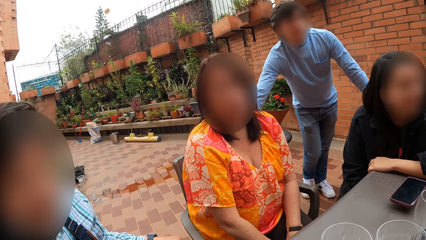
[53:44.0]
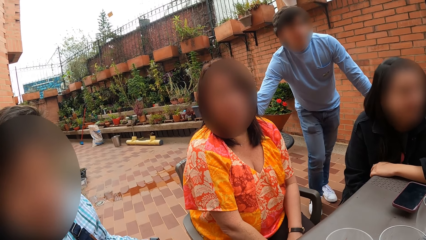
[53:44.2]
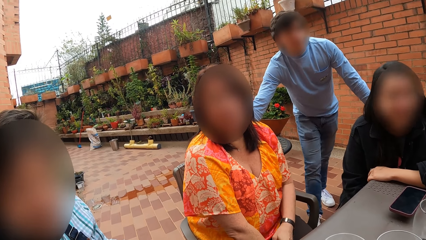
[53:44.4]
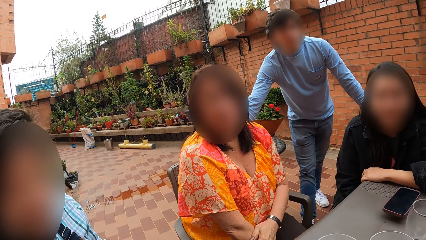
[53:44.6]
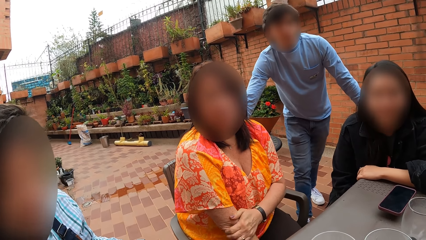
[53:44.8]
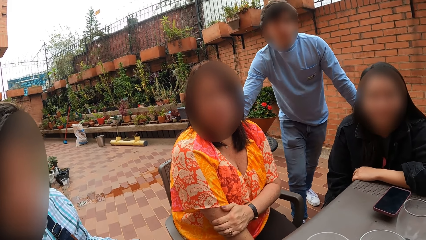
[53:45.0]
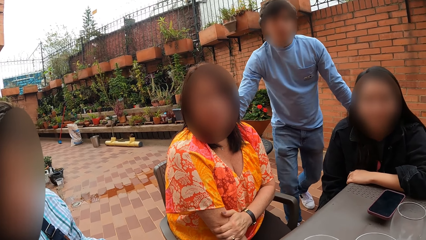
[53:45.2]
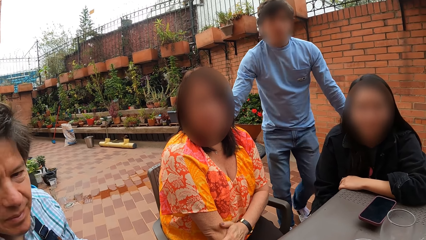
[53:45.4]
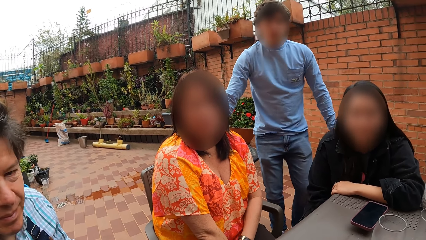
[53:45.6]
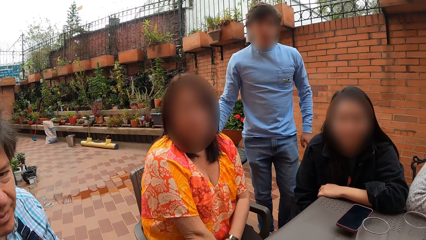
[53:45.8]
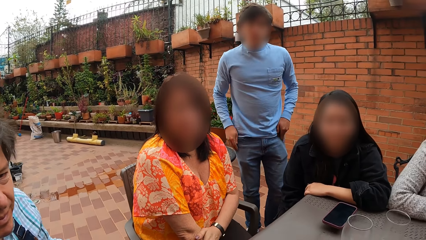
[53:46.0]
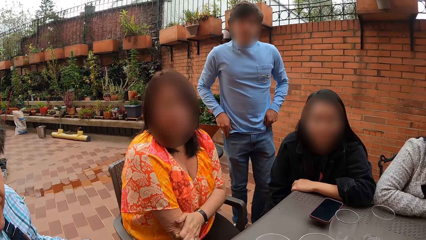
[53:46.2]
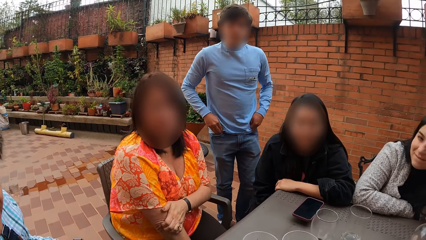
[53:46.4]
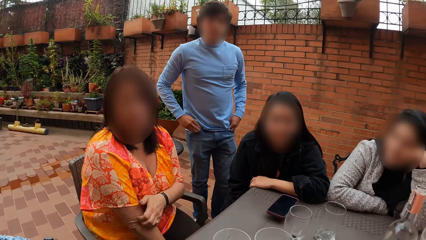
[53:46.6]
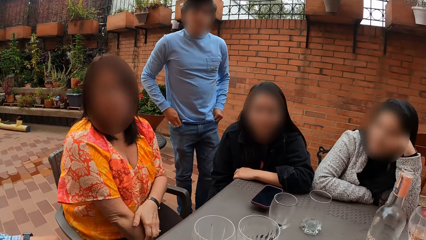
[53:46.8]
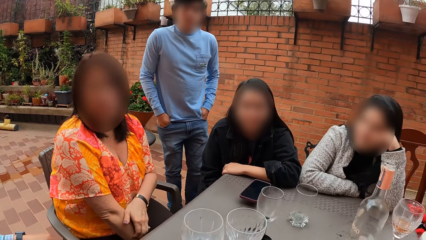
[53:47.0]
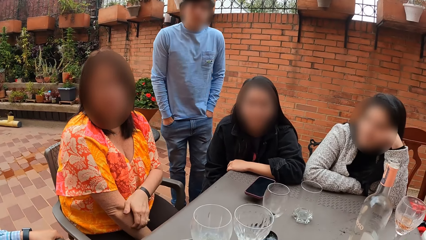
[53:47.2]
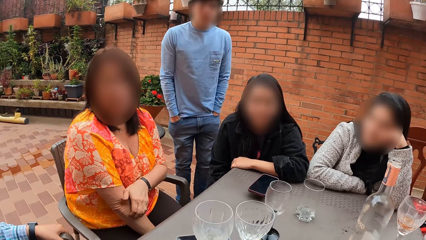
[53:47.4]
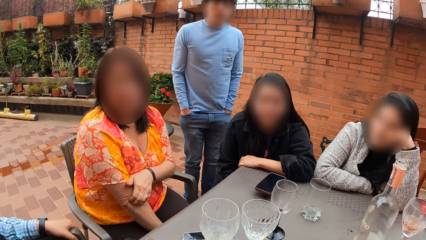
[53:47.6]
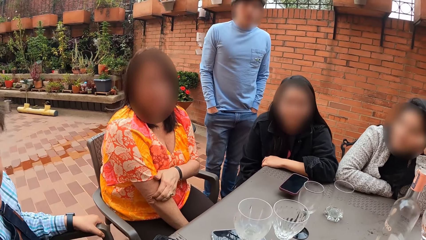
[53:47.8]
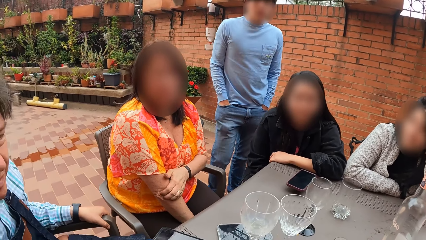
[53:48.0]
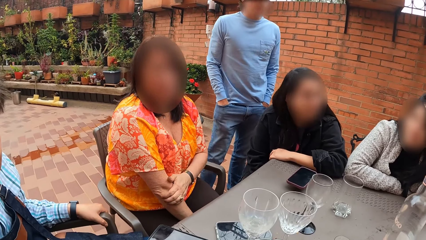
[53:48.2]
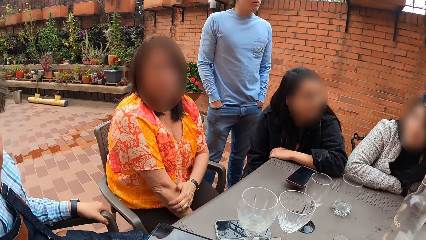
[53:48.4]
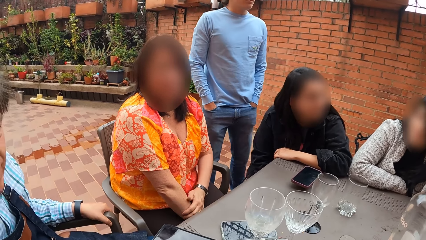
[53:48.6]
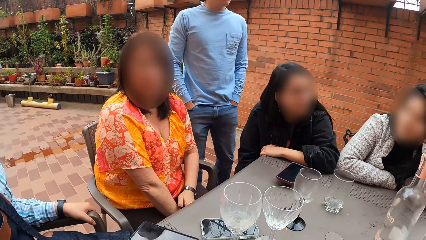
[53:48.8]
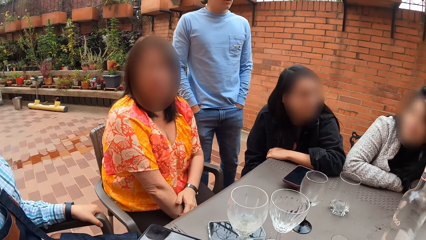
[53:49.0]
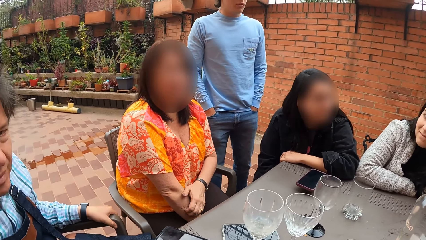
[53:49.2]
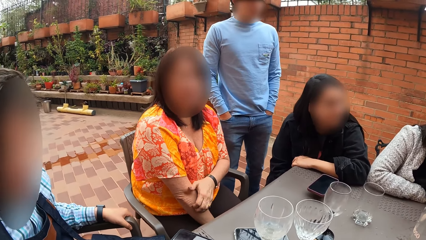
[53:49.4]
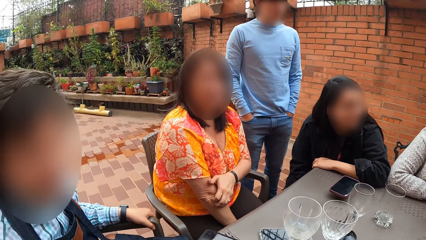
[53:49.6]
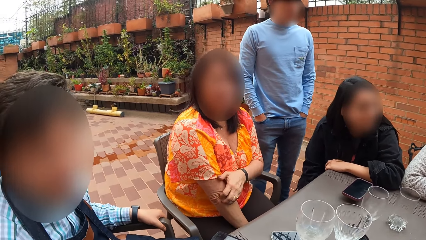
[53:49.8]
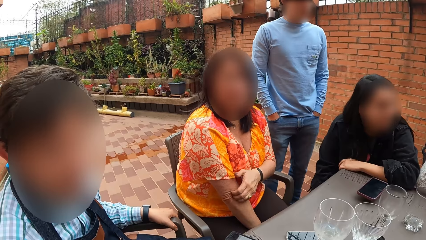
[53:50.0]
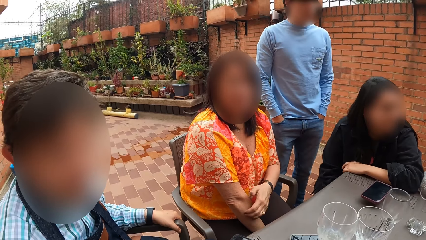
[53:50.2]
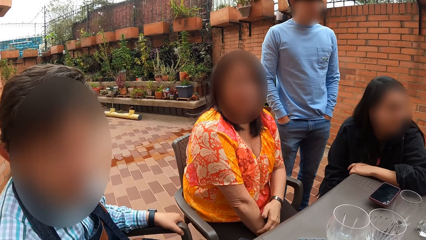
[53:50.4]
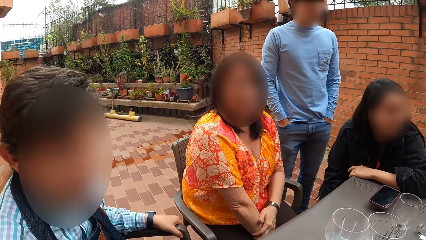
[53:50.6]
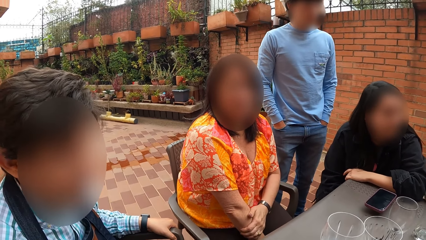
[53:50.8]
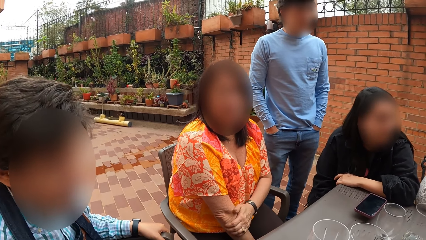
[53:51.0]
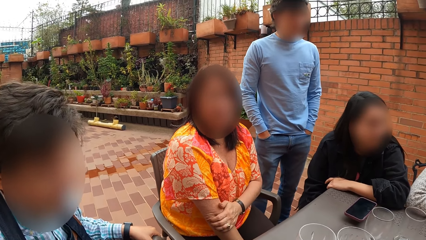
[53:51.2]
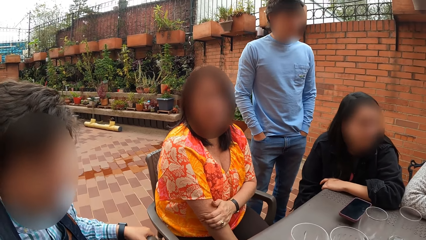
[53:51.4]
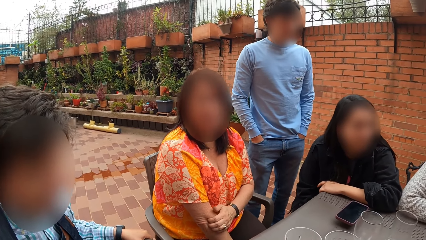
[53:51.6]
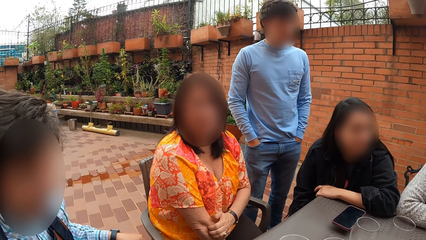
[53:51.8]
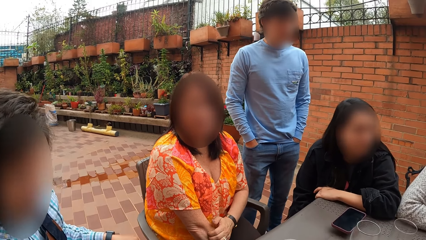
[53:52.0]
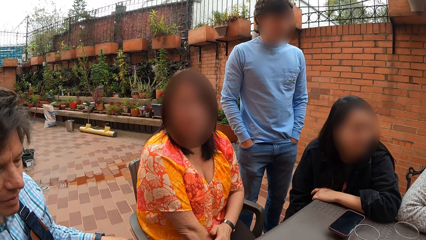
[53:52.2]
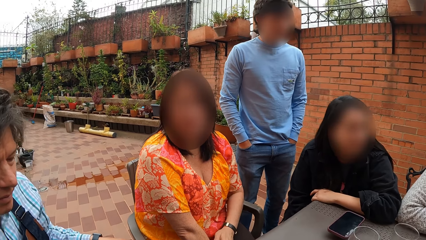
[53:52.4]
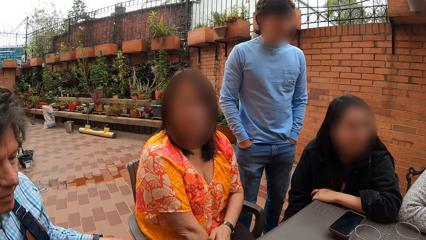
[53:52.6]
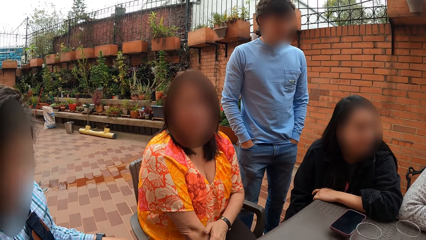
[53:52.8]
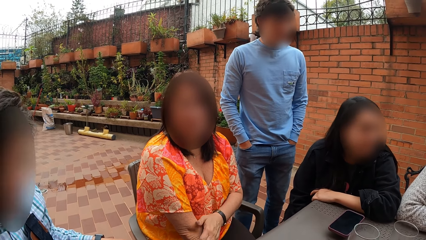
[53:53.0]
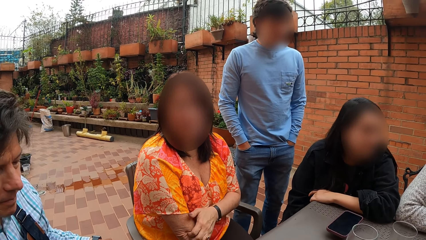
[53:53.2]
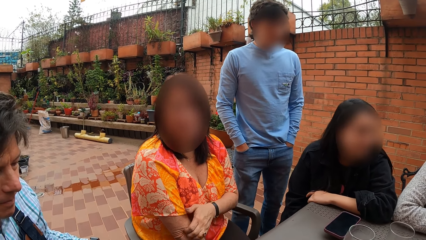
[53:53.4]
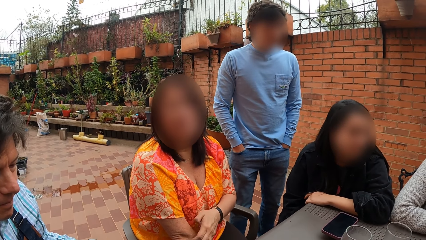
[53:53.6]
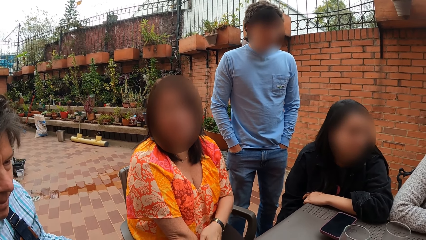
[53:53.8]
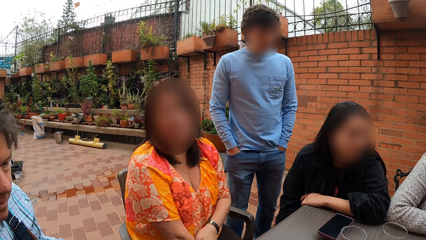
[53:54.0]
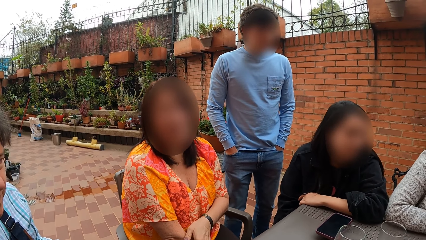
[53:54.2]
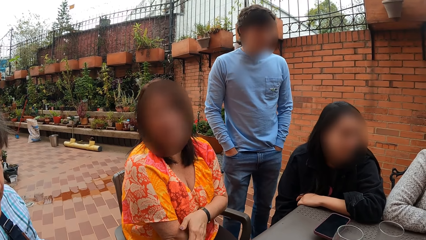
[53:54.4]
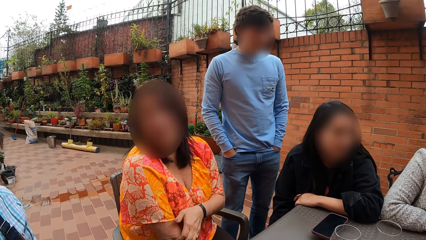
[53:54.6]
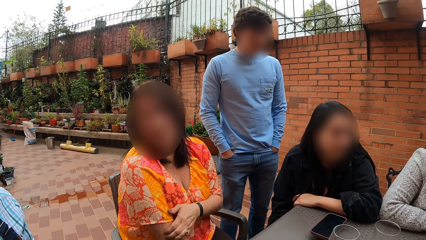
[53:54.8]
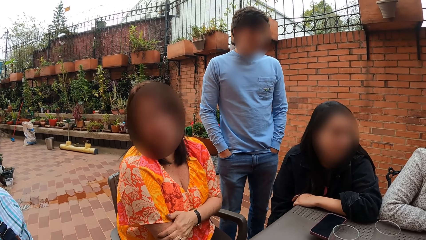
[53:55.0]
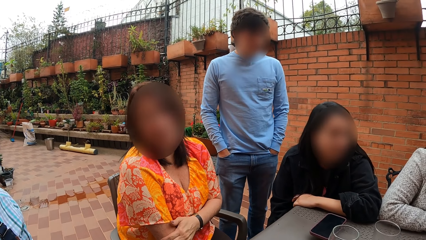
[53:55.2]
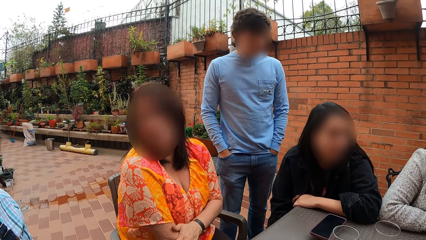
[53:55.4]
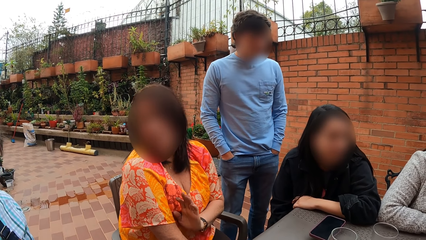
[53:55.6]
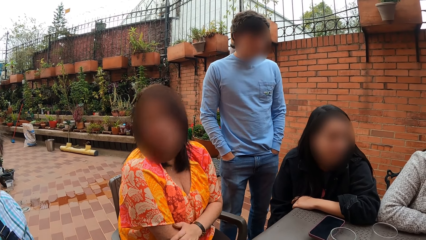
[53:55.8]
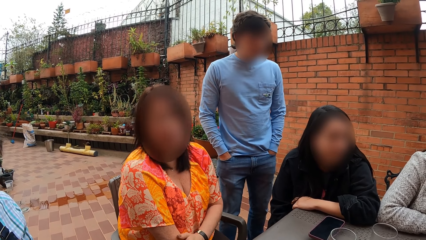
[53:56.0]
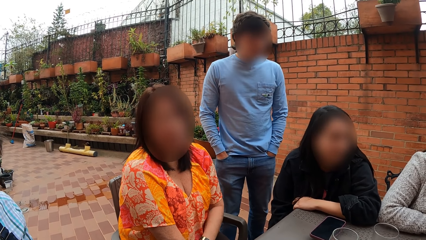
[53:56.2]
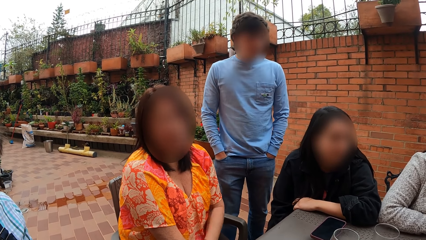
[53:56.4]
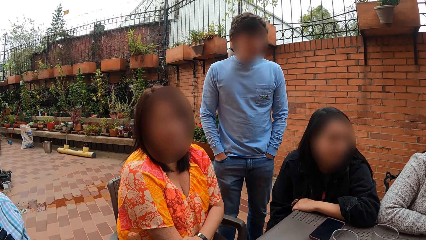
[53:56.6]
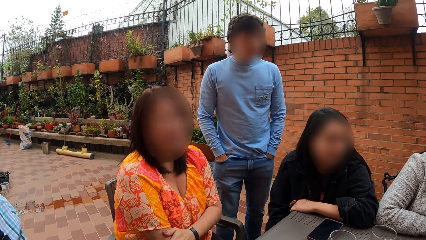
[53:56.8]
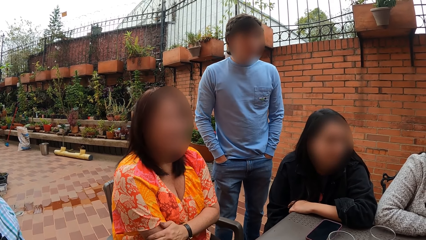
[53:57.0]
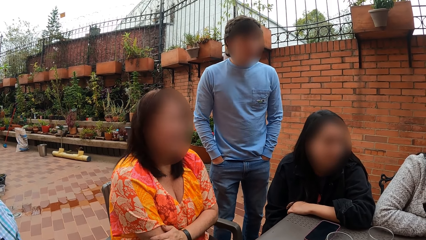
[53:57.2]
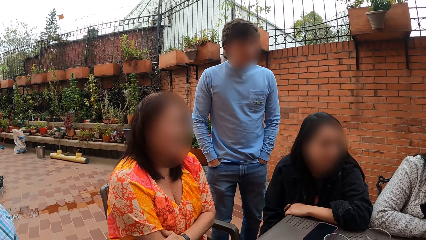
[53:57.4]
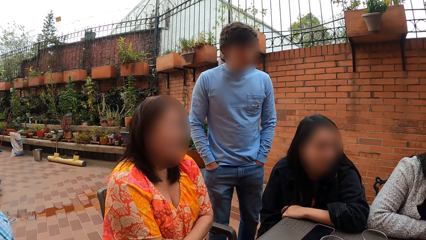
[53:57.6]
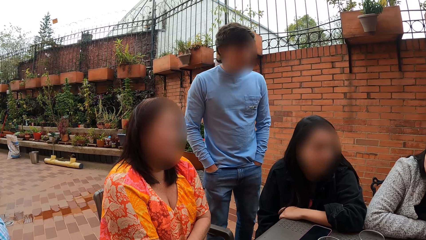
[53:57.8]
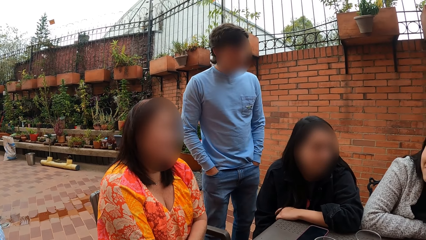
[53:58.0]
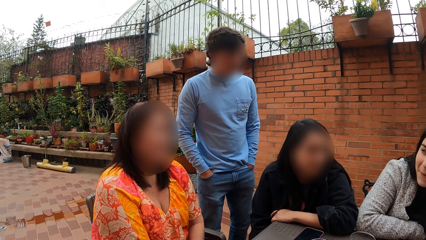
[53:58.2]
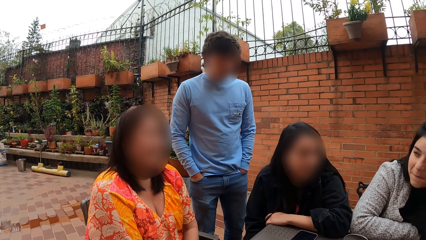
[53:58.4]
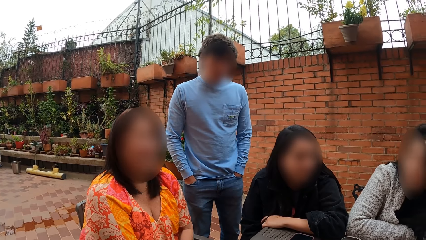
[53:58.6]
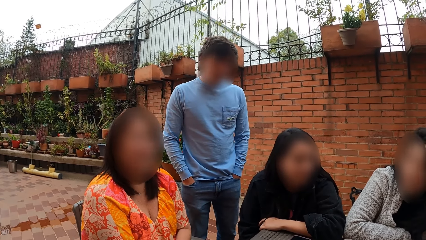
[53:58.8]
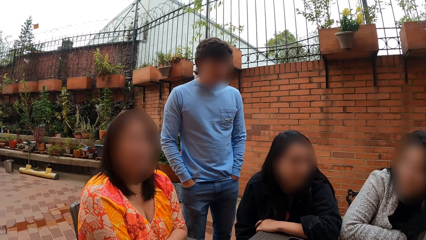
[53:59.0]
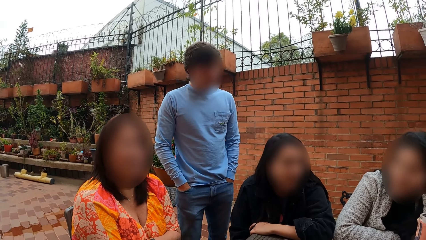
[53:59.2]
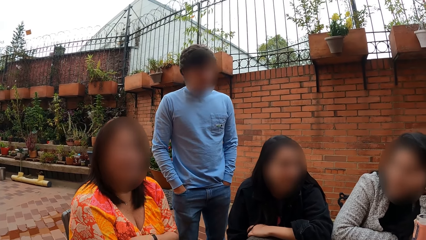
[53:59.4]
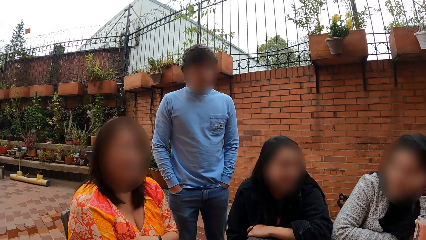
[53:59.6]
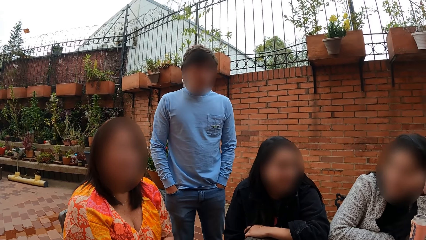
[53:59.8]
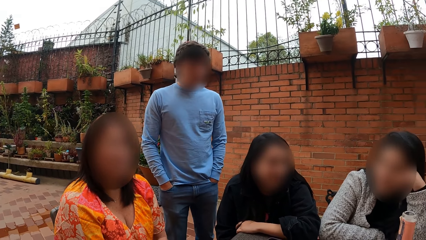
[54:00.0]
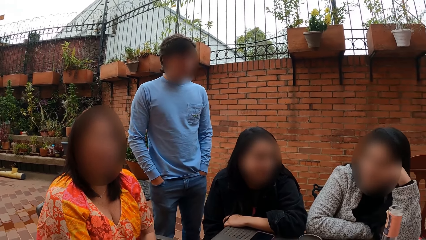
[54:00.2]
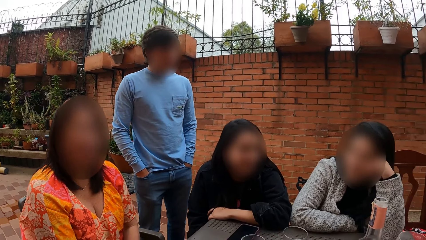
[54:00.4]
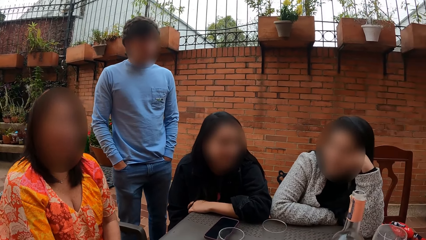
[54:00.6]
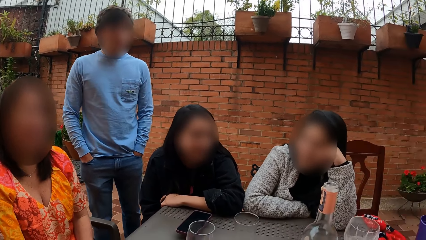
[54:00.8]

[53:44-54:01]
The woman rubs her right elbow with her left hand. The man puts both hands in his pockets. The camera wearer converses with another man. They converse with a lady.
